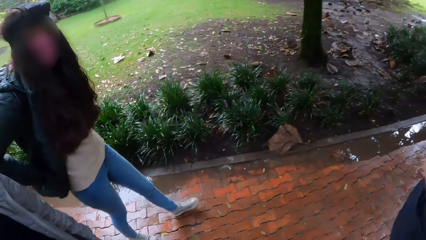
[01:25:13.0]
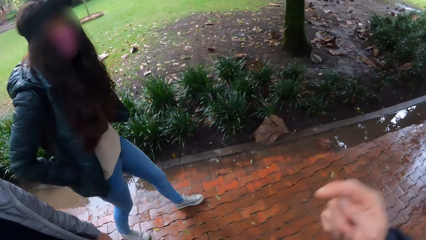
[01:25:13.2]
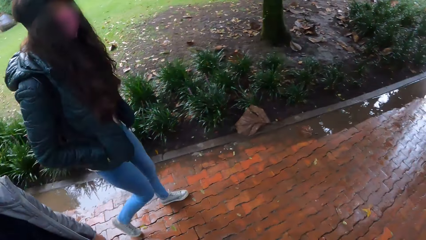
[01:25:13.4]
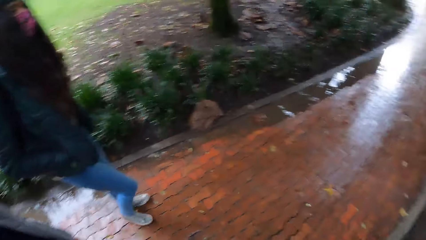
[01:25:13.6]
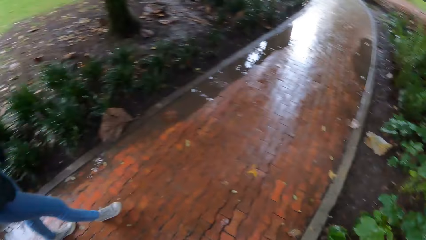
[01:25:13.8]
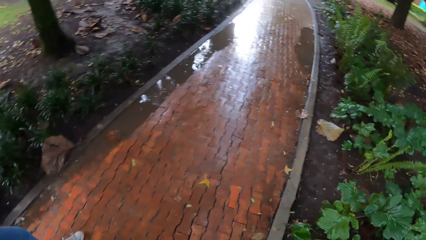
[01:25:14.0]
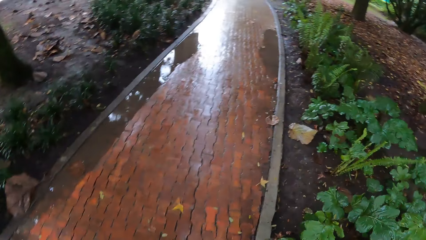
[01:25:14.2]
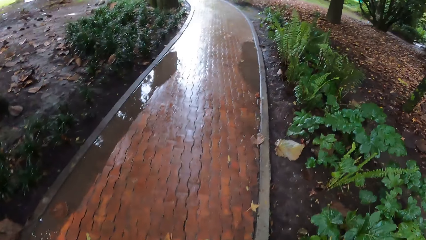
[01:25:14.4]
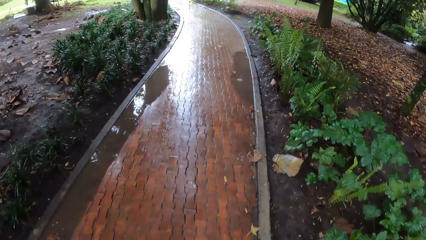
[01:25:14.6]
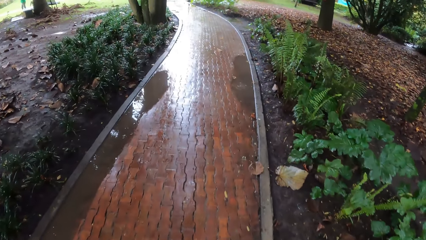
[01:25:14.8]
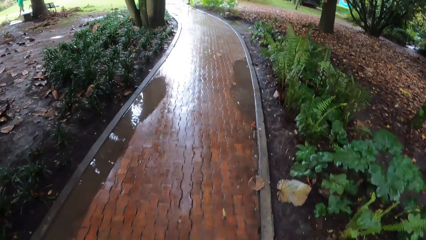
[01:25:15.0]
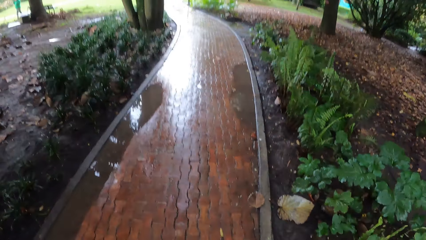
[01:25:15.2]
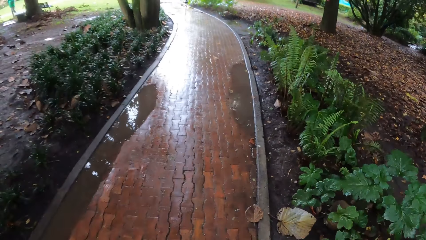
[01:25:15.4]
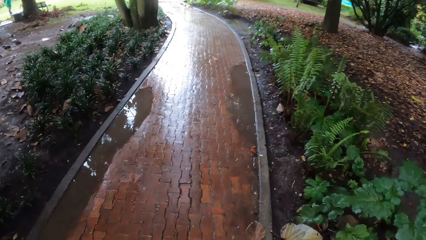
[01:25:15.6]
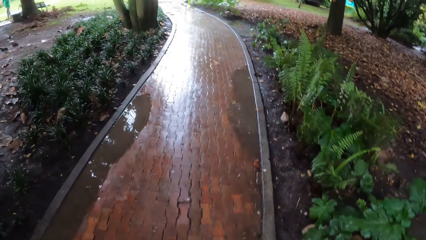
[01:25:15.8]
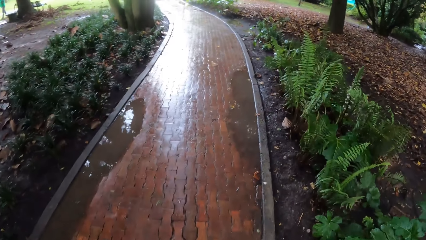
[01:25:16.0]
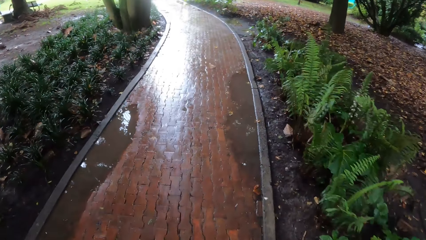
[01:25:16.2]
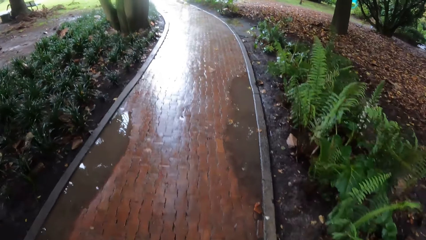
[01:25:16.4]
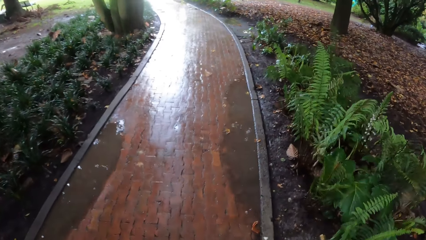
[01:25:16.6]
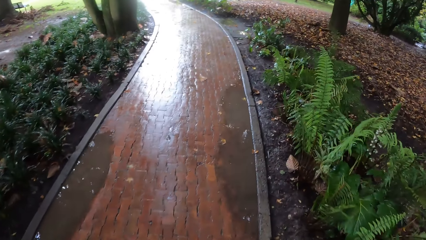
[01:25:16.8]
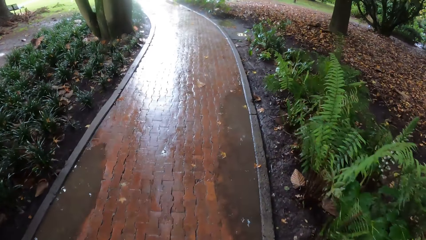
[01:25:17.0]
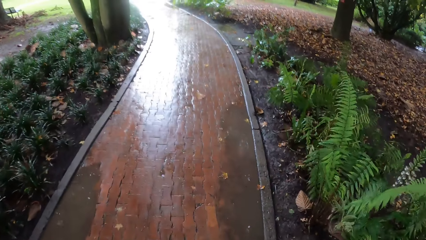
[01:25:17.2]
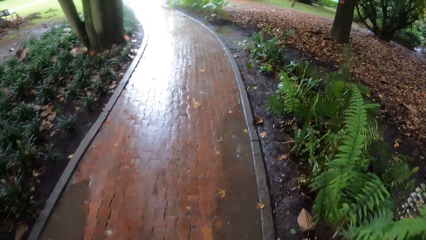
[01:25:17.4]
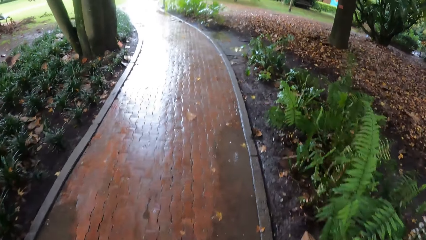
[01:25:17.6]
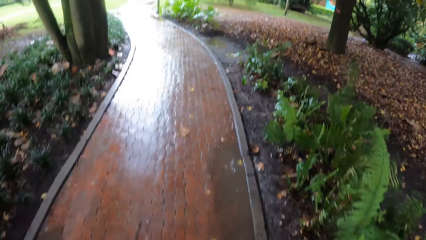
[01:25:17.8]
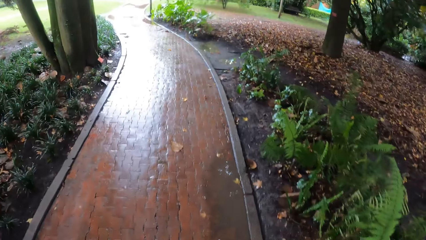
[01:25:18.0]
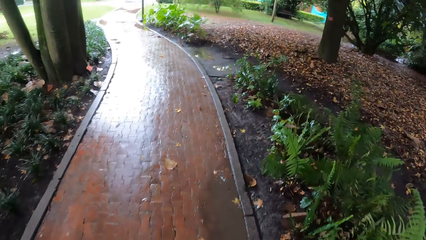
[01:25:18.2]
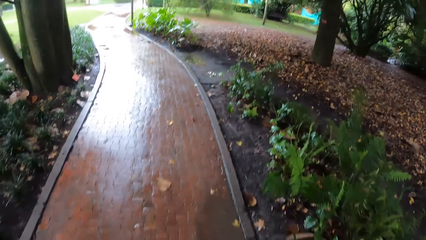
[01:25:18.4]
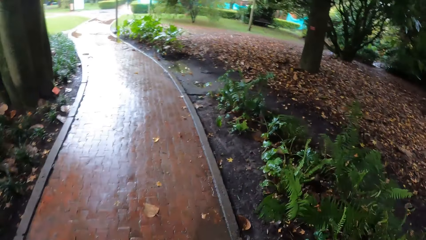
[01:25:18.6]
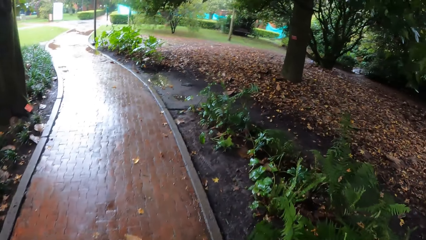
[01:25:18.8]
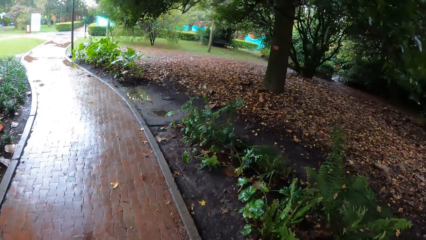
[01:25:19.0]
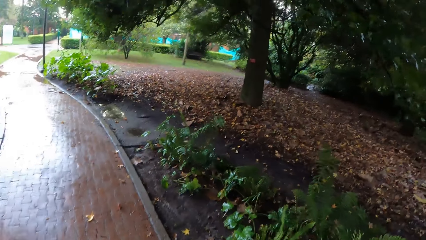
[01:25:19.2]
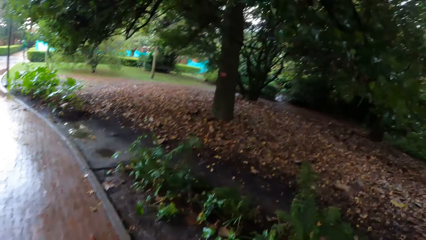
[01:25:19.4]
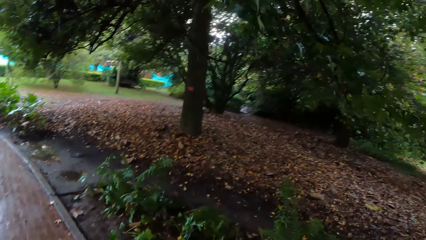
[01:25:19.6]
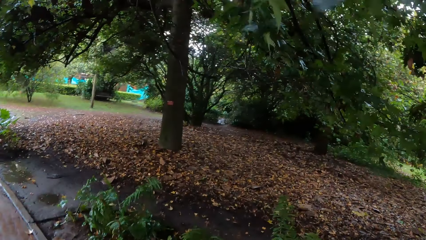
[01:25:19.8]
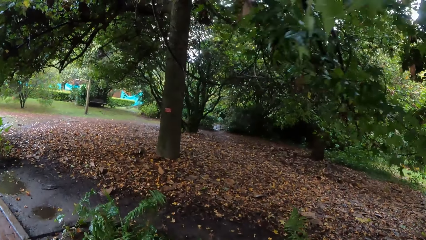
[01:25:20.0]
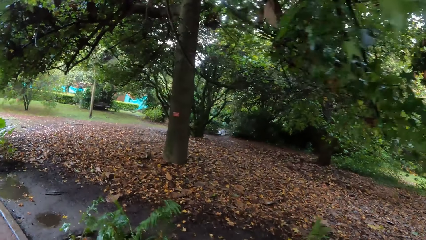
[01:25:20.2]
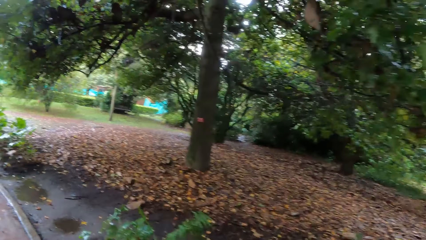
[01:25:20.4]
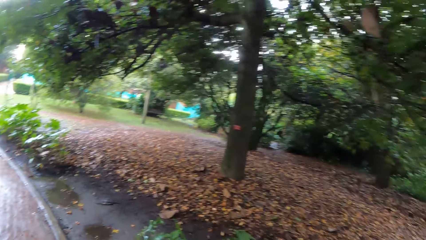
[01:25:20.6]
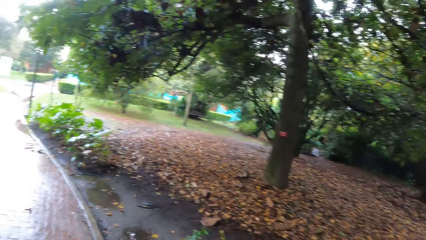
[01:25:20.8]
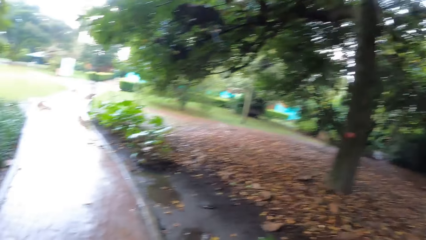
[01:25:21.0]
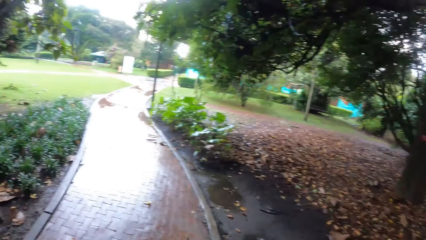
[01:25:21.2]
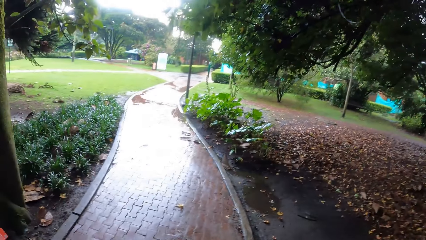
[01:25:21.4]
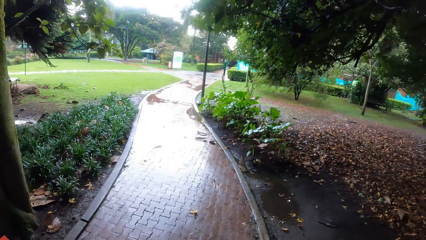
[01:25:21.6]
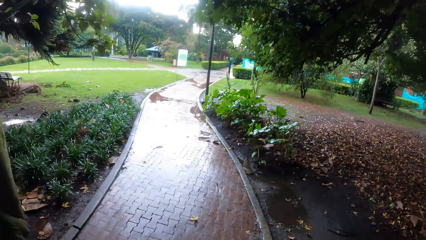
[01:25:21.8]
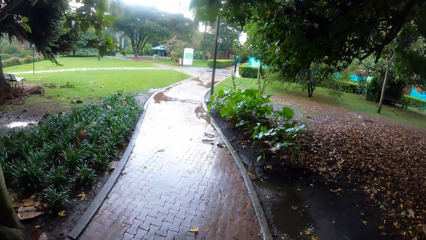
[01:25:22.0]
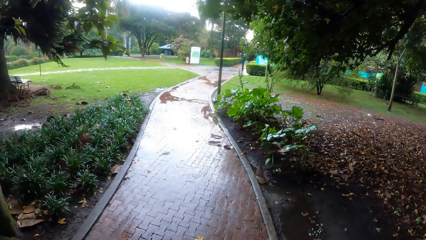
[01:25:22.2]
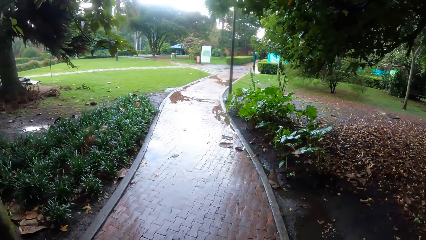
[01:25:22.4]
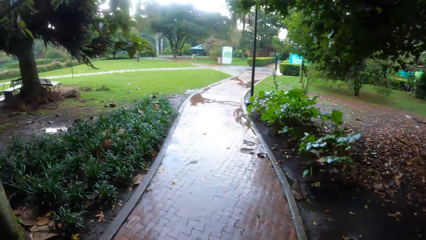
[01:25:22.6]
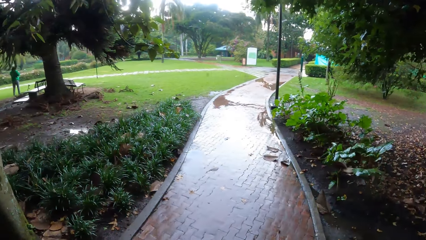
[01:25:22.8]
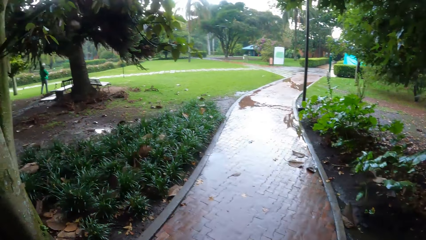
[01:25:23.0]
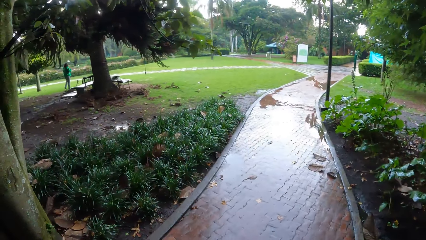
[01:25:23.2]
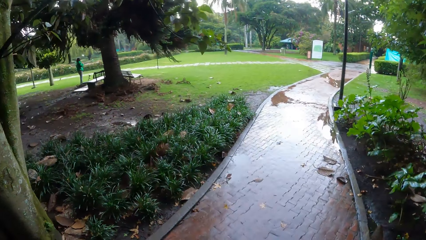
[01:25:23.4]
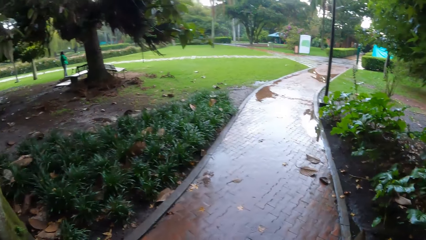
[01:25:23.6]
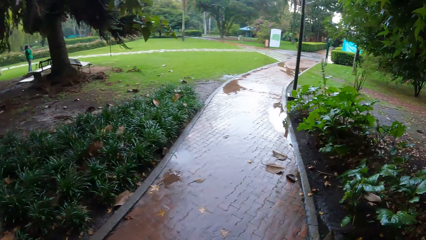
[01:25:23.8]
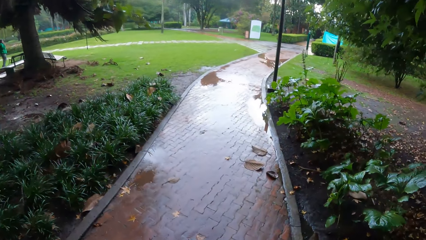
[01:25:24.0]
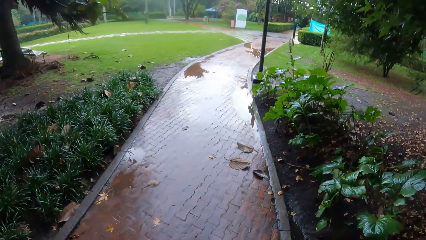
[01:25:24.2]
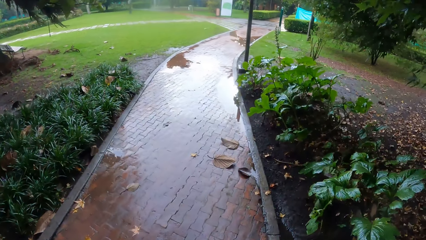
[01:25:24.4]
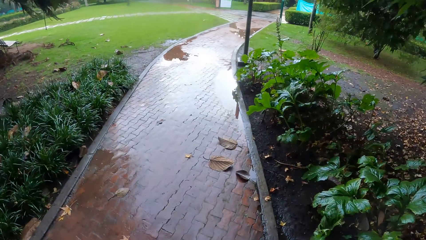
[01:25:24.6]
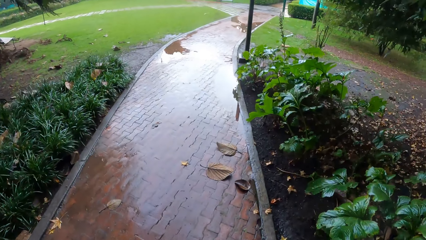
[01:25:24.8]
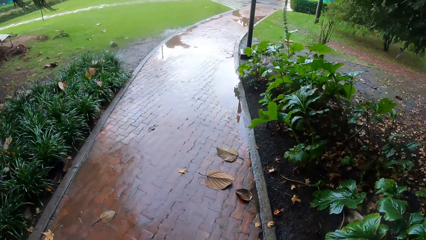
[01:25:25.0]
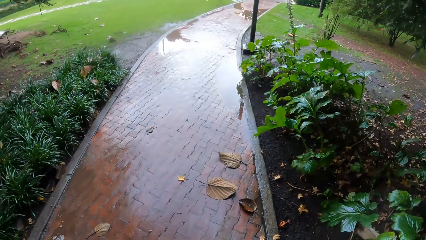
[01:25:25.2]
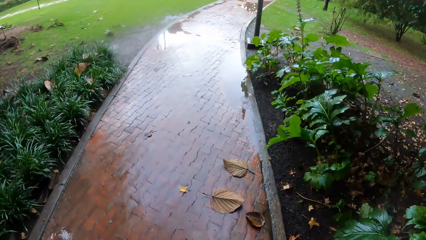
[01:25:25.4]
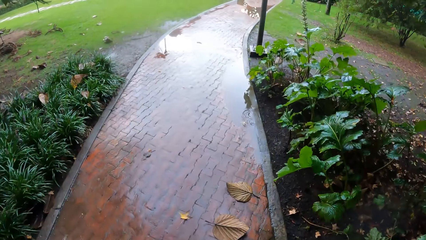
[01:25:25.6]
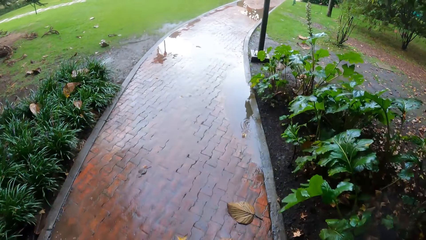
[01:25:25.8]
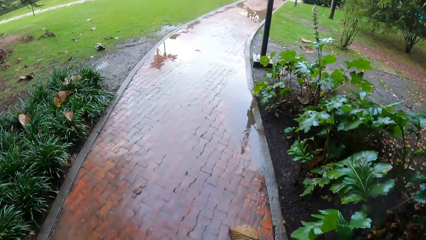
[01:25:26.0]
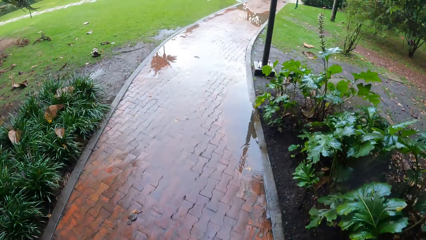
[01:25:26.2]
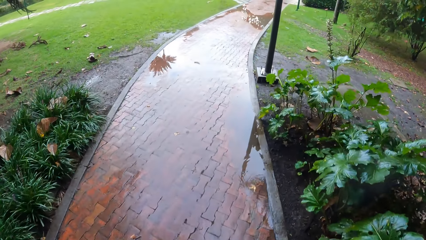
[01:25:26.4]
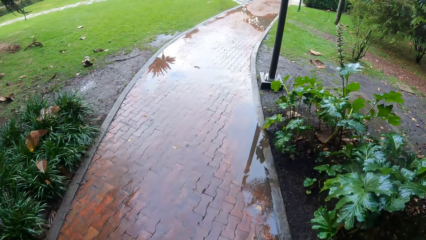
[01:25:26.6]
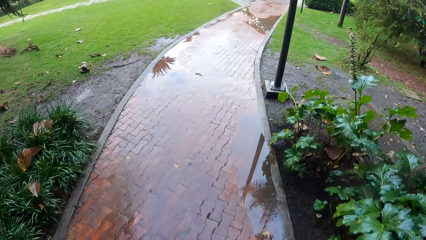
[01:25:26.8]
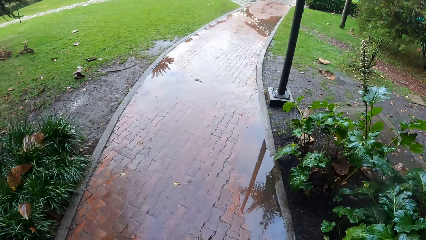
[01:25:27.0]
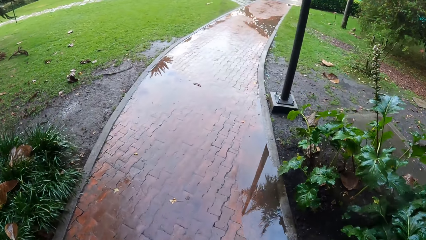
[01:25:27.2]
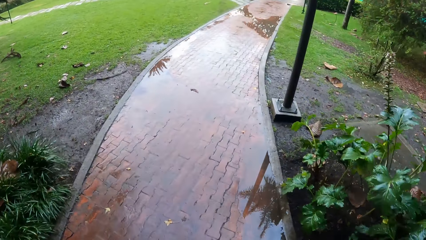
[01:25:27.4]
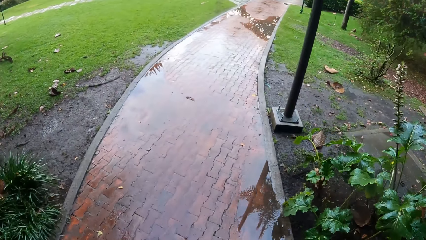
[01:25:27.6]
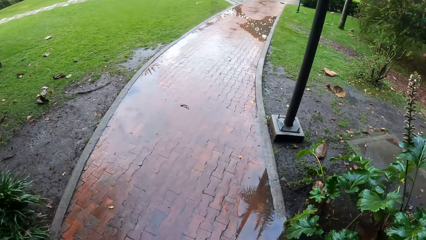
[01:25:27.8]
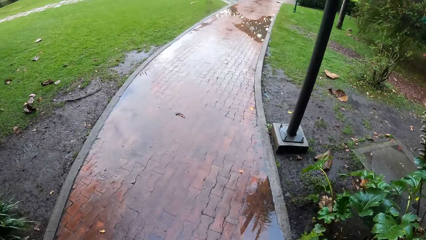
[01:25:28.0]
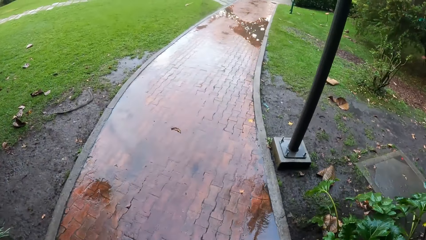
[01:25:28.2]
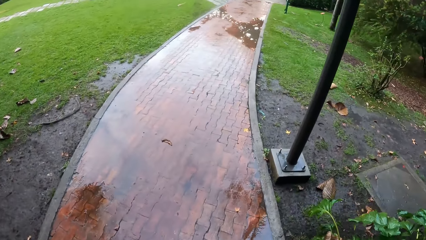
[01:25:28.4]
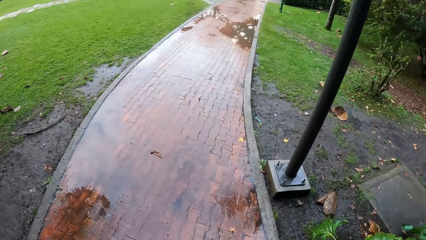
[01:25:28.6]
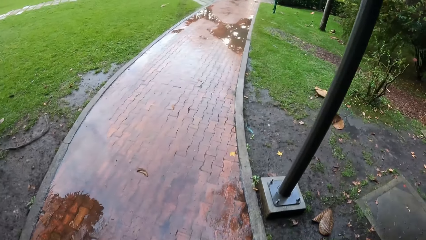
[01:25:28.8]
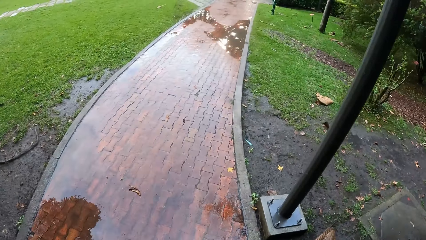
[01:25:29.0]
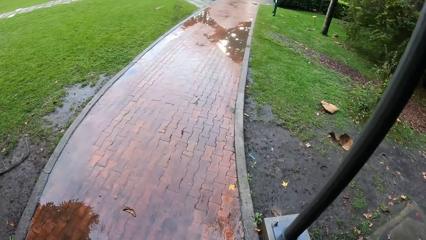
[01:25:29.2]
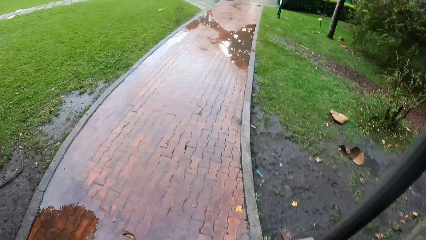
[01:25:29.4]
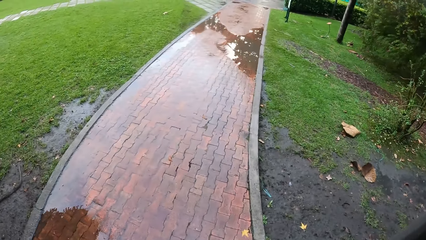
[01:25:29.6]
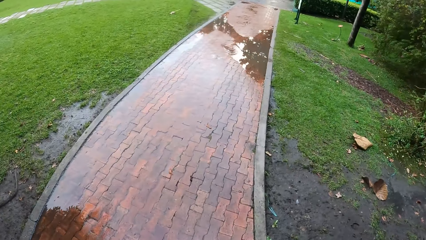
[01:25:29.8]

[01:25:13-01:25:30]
The camera wearer looks around. They walk.
